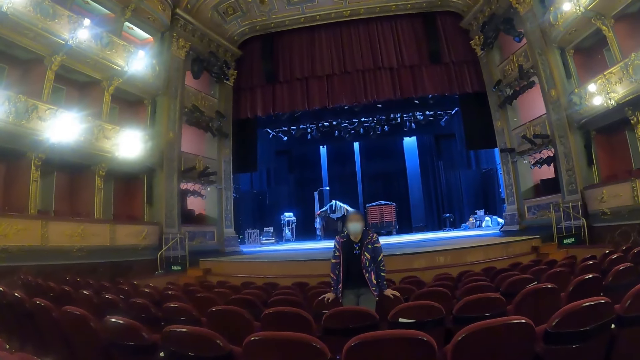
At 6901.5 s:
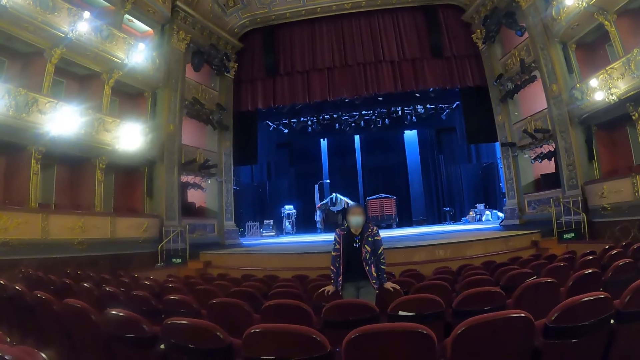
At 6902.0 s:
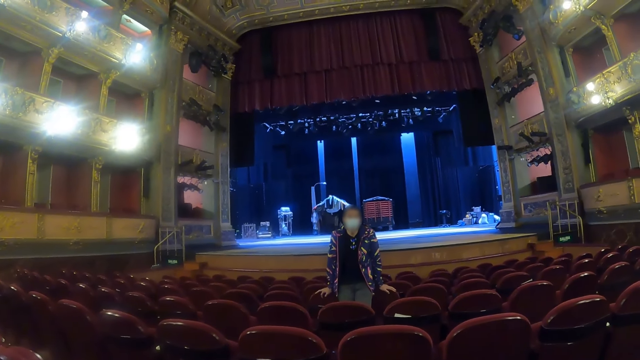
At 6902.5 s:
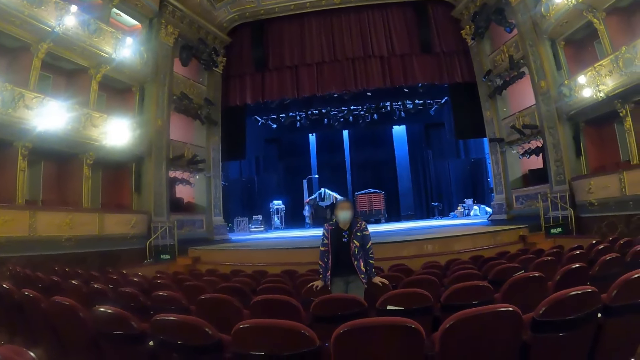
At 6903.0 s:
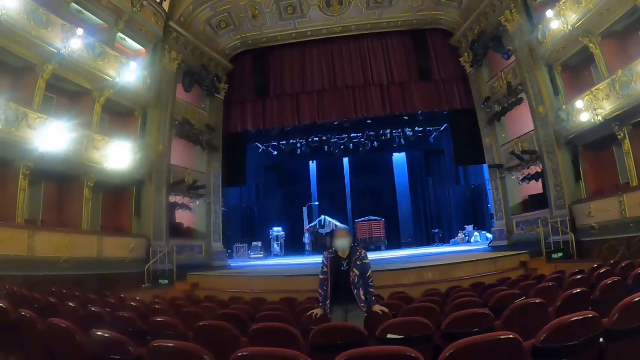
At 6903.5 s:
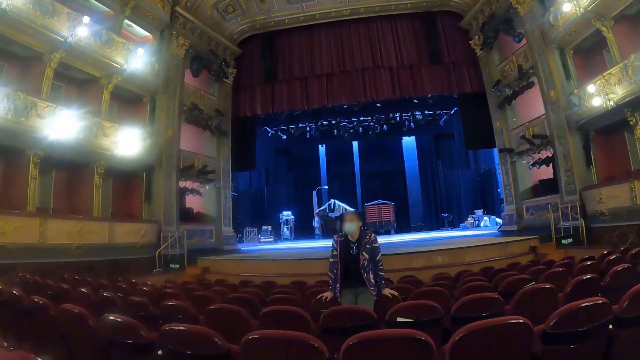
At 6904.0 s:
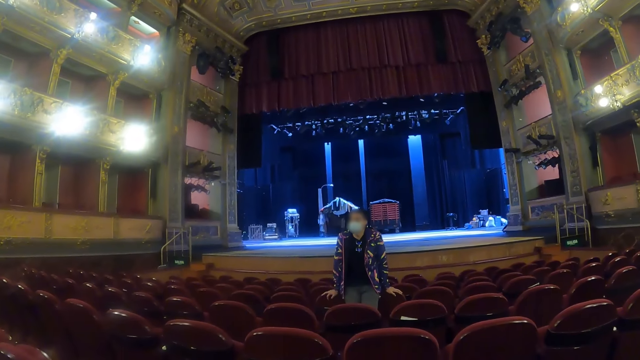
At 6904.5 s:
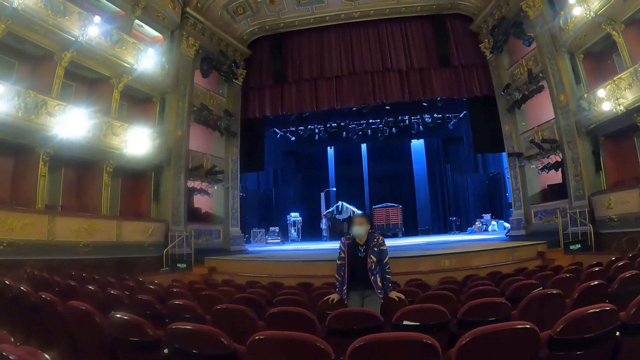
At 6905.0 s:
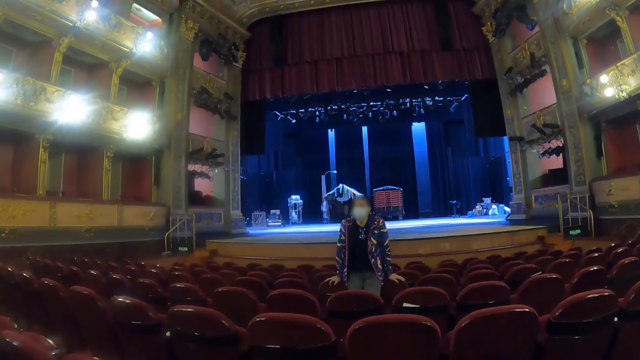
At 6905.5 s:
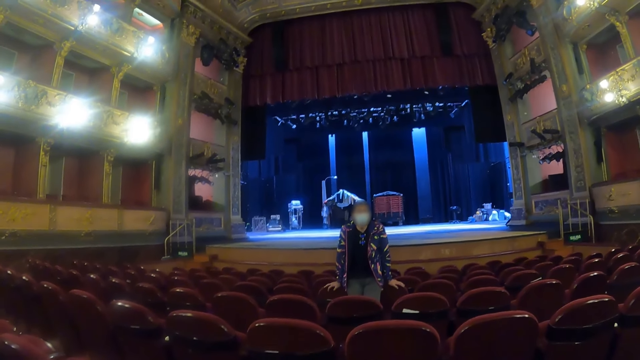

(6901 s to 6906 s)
The camera wearer looks at a woman.

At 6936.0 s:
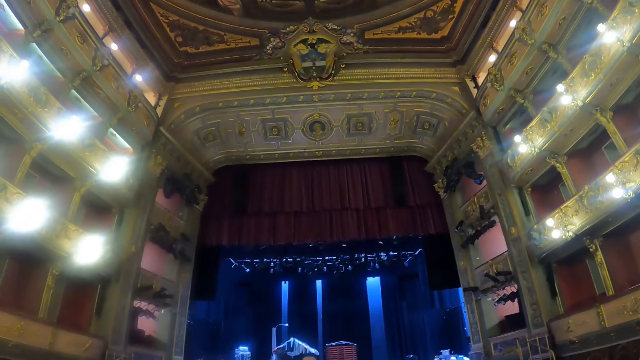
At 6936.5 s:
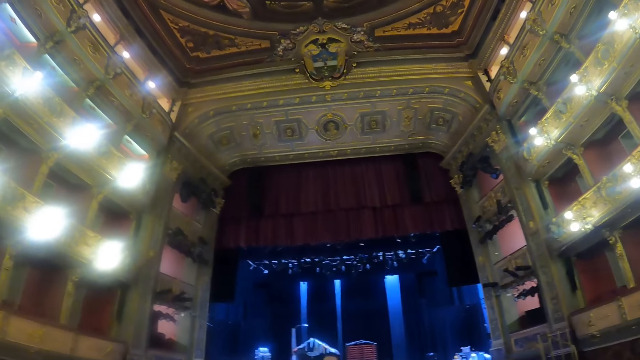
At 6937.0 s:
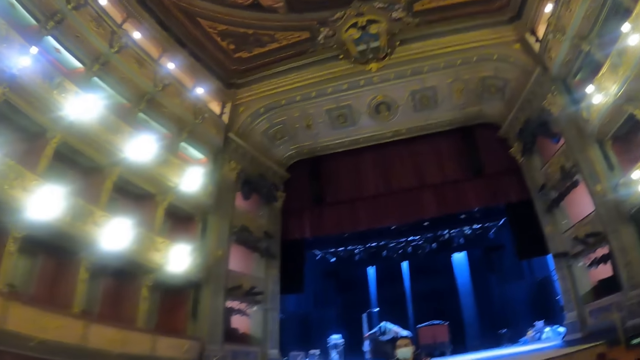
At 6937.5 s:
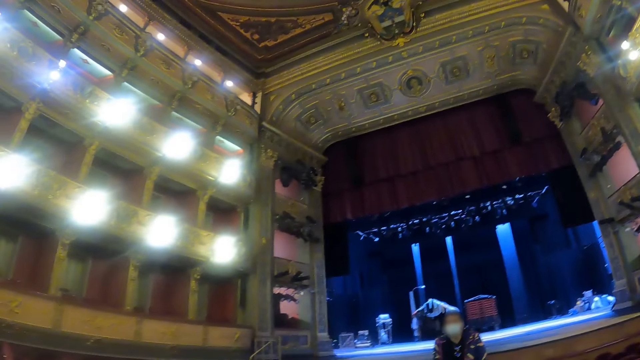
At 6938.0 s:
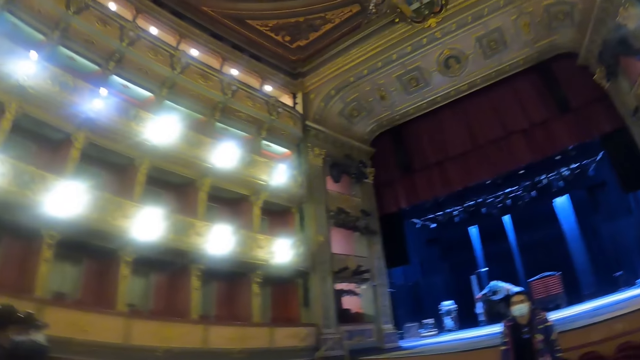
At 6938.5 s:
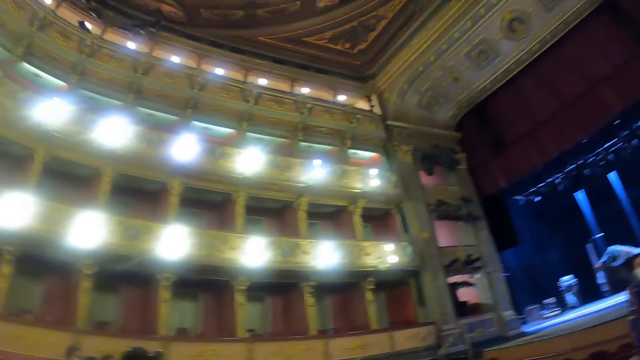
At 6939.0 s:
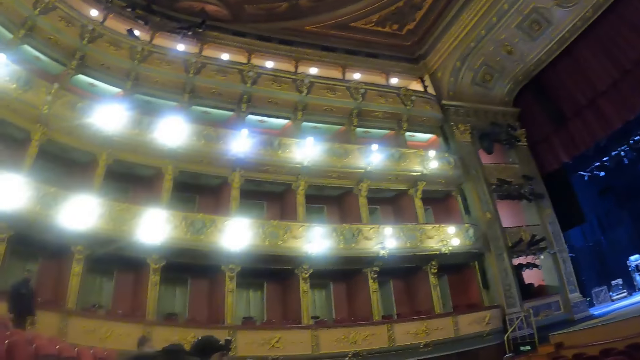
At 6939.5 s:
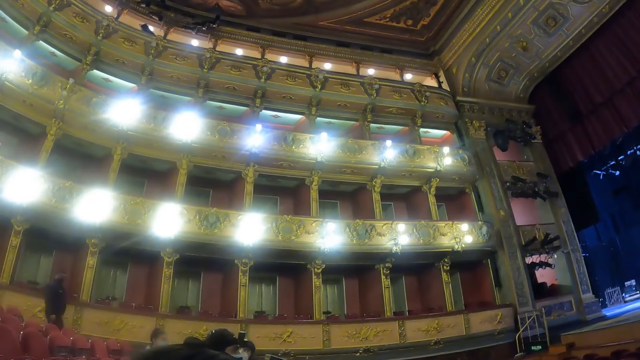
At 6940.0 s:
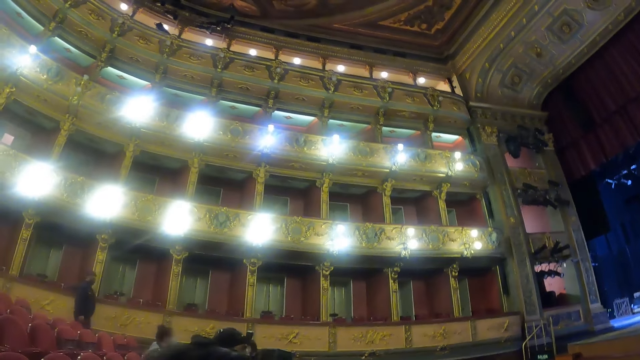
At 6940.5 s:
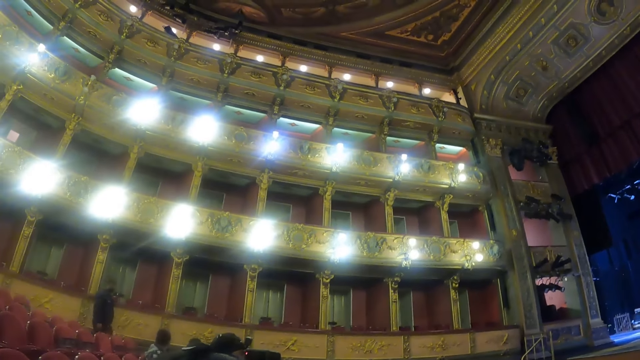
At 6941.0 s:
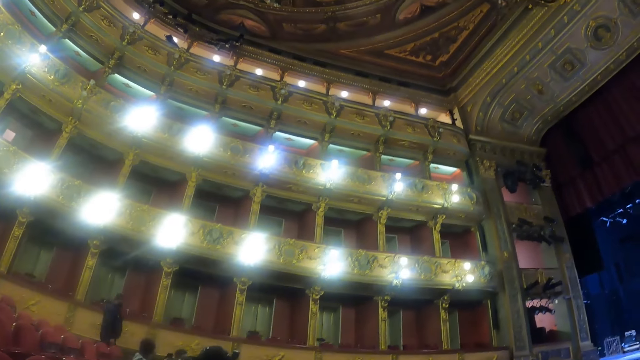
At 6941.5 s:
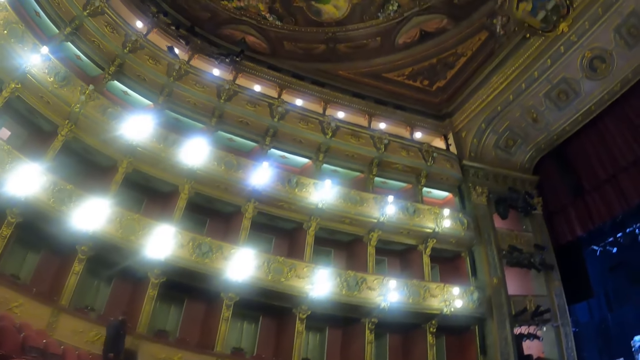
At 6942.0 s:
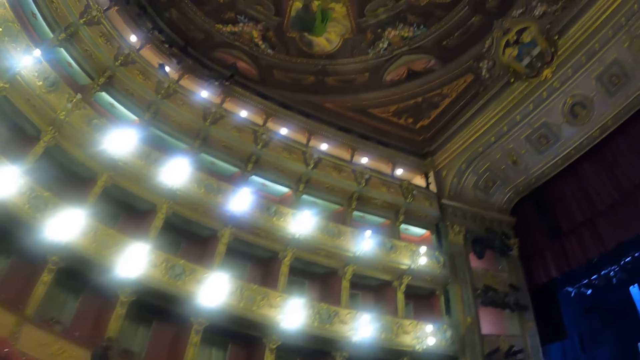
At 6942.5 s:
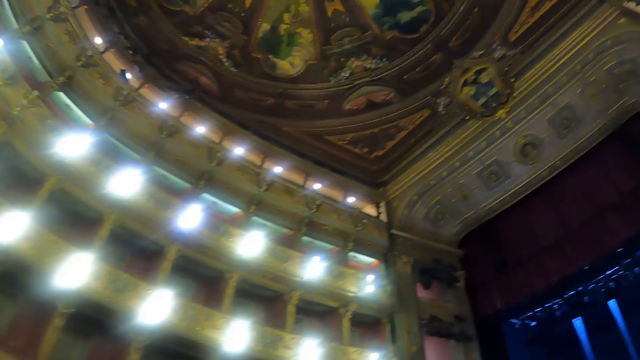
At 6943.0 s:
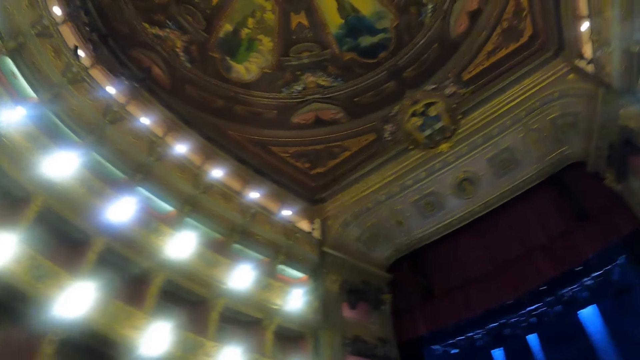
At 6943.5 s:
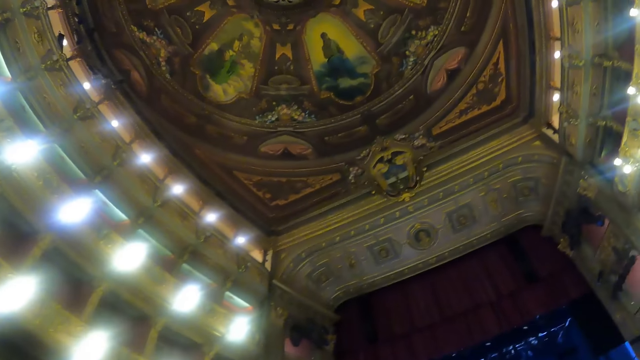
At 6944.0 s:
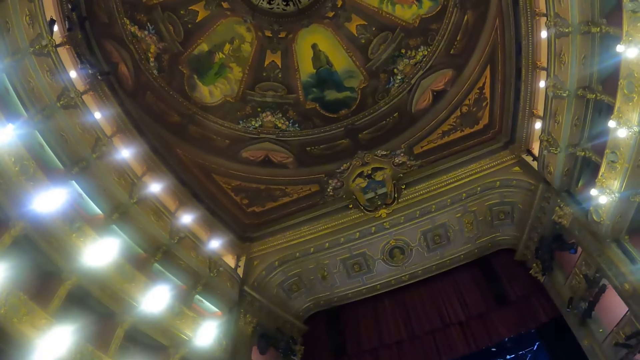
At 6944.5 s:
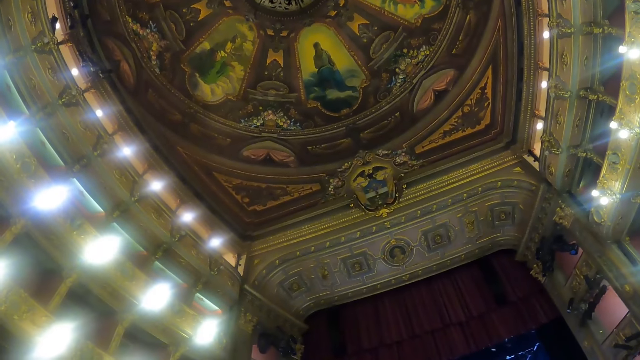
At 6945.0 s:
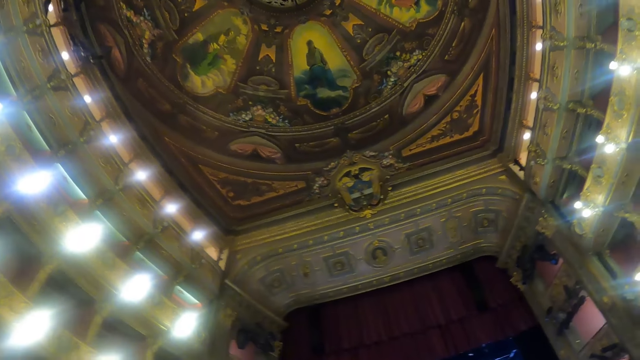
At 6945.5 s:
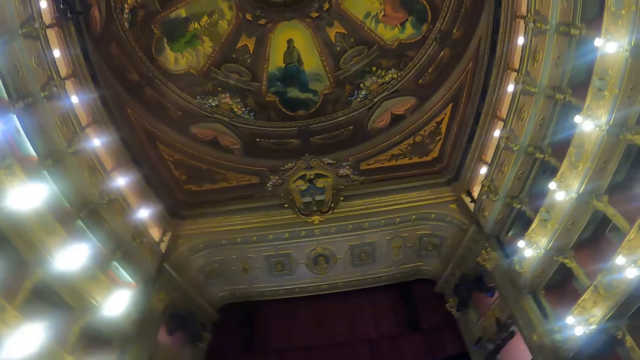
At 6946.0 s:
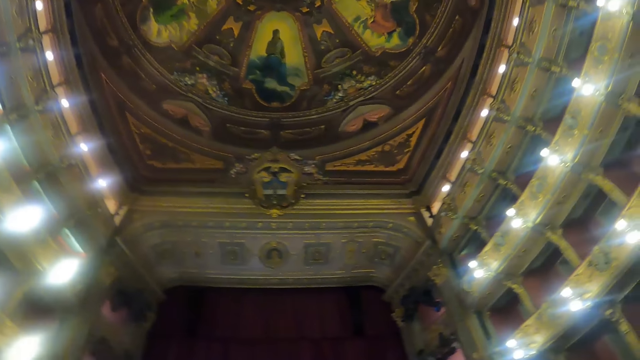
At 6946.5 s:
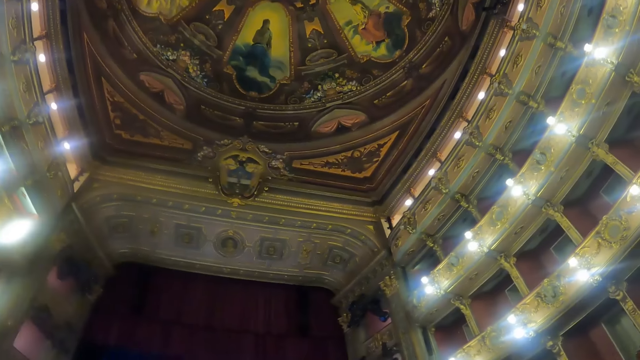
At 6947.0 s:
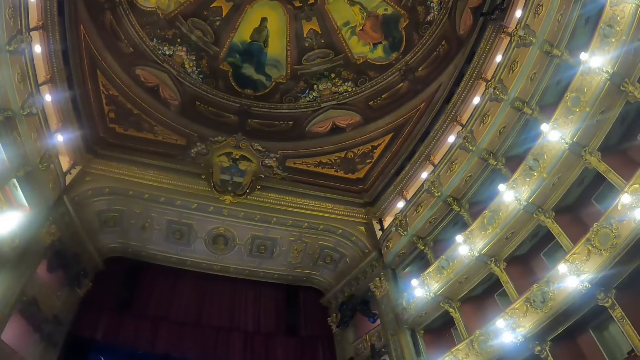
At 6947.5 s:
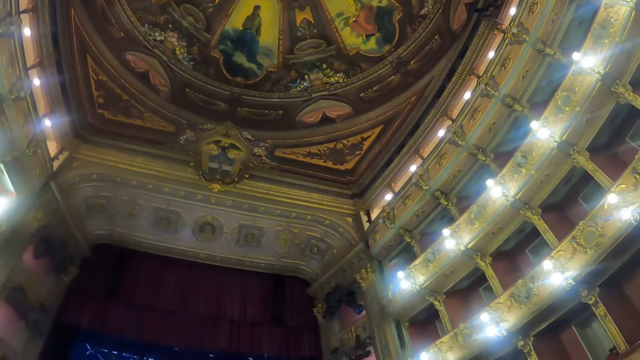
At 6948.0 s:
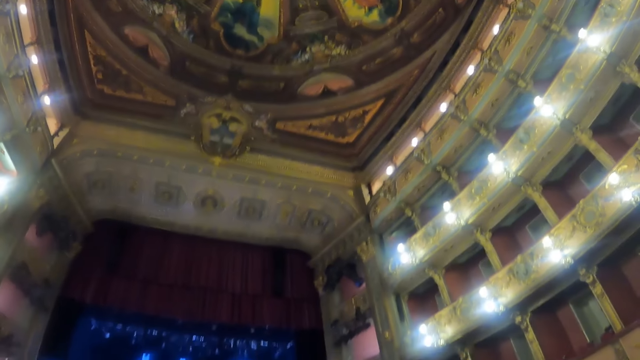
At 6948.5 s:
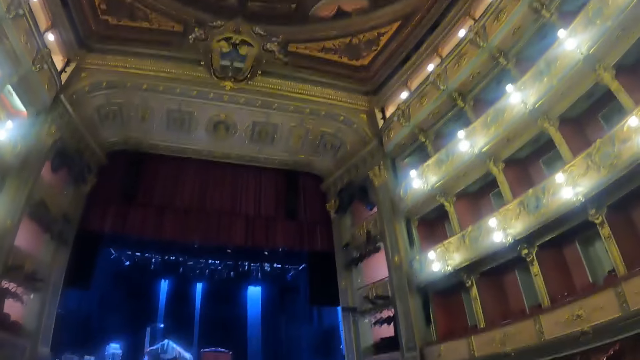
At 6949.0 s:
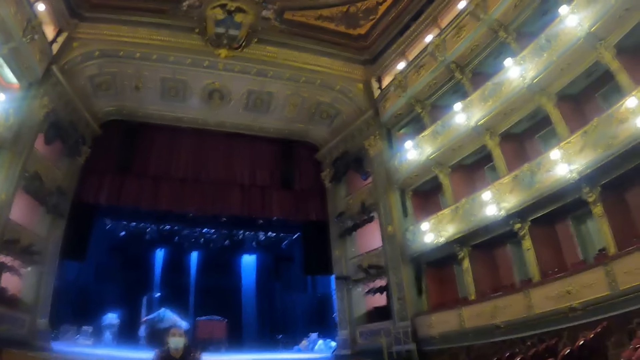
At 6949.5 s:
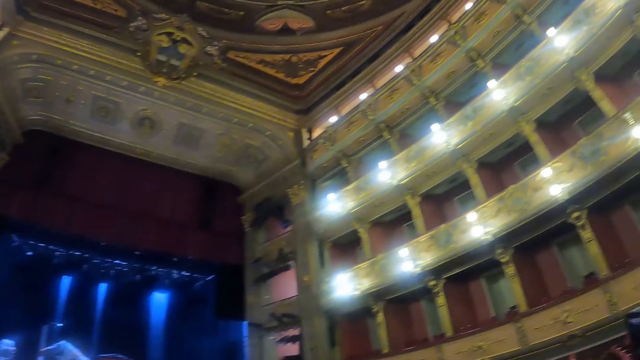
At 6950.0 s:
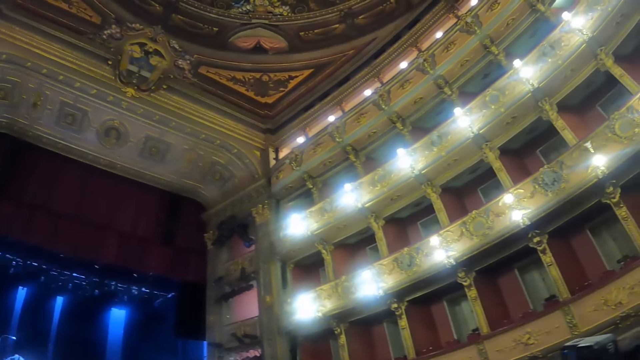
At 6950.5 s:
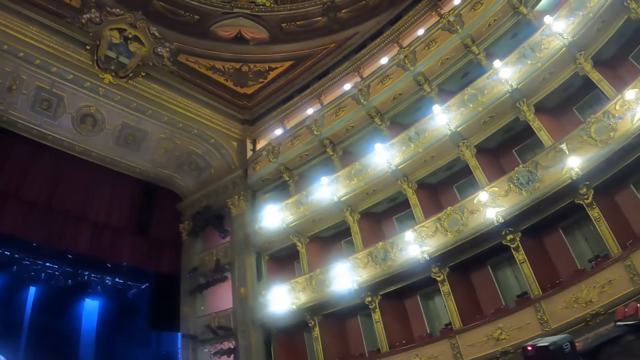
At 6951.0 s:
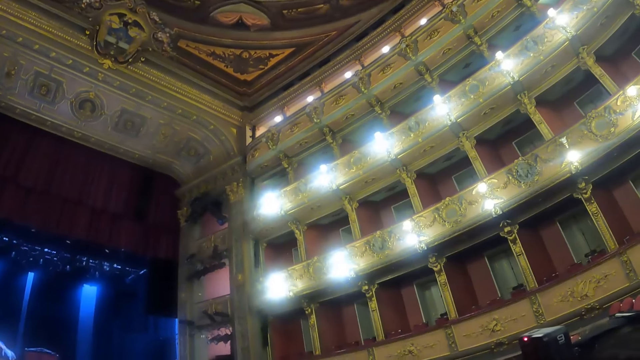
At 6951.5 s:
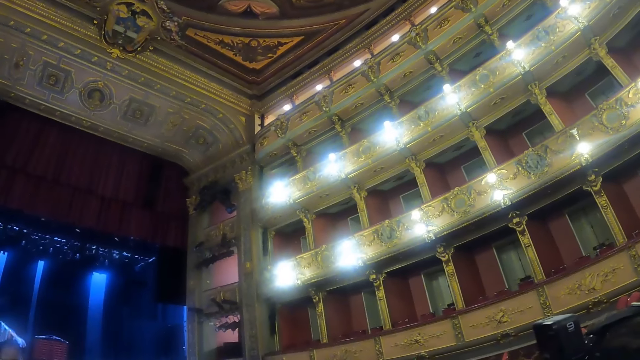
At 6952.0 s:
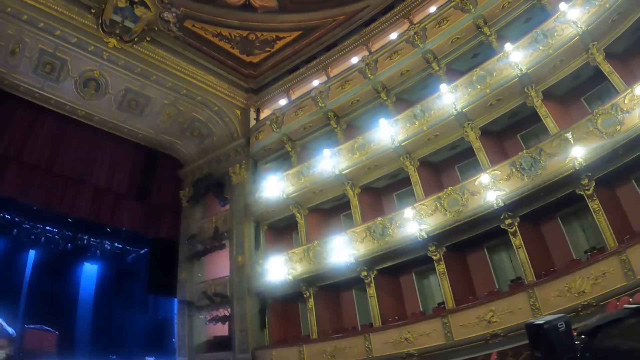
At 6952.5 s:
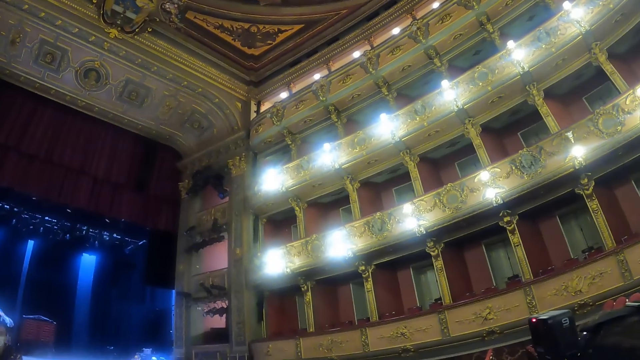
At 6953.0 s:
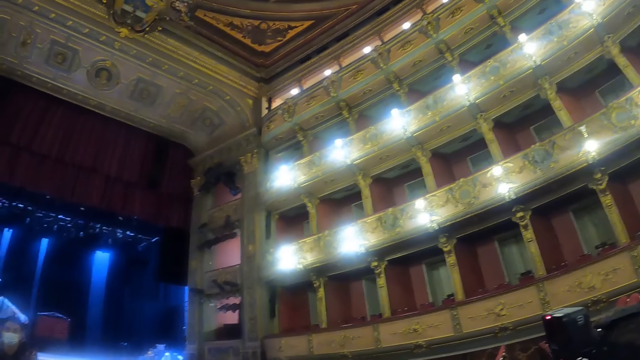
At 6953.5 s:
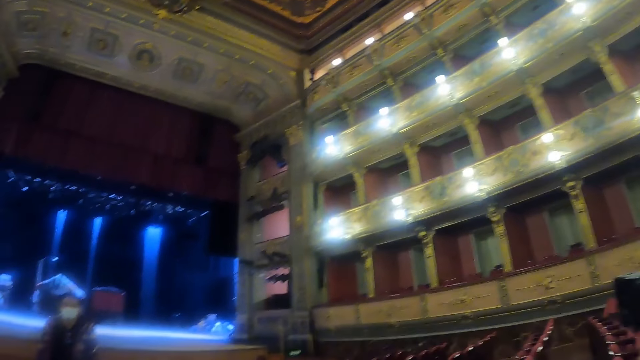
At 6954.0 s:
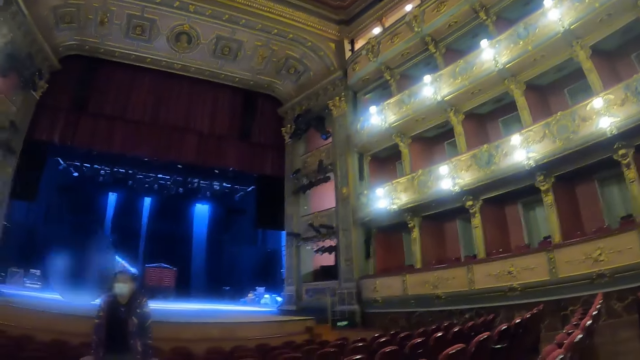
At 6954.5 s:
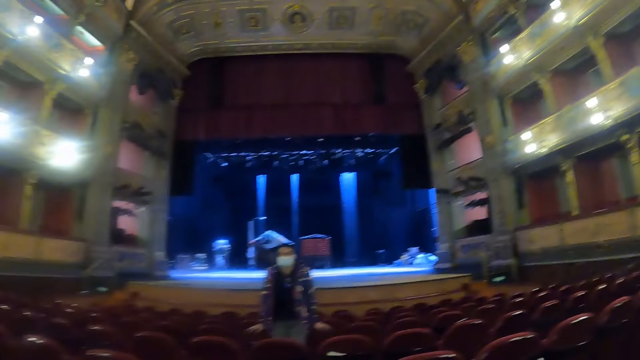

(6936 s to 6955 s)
The camera wearer looks around the room.
